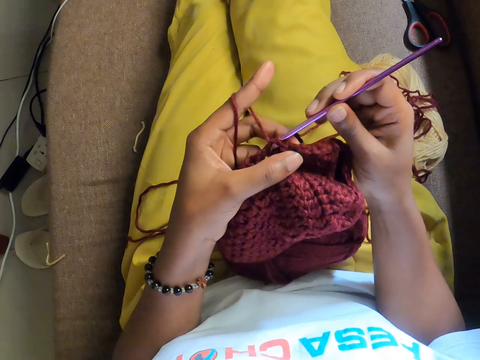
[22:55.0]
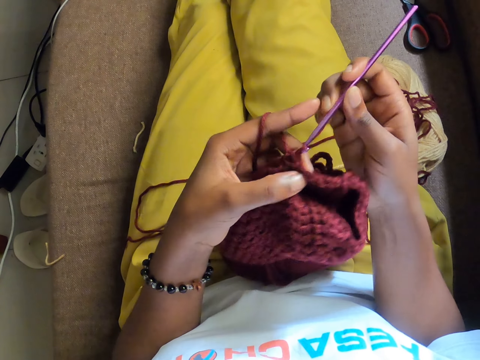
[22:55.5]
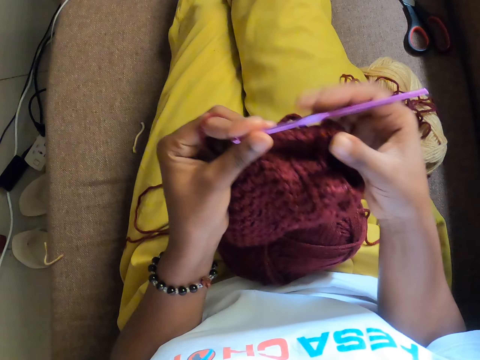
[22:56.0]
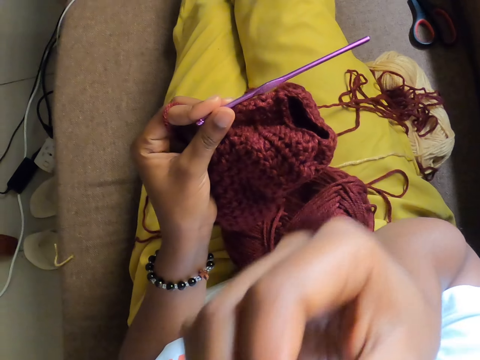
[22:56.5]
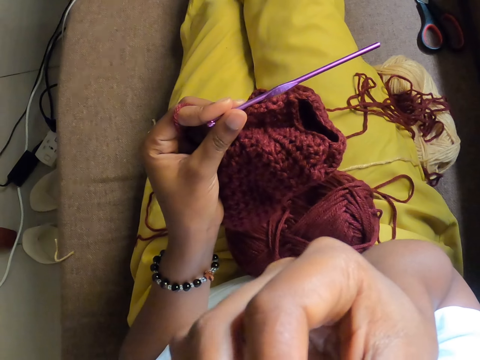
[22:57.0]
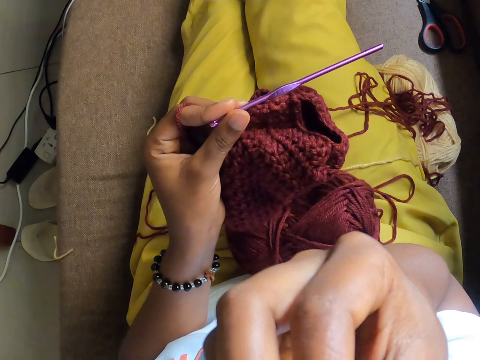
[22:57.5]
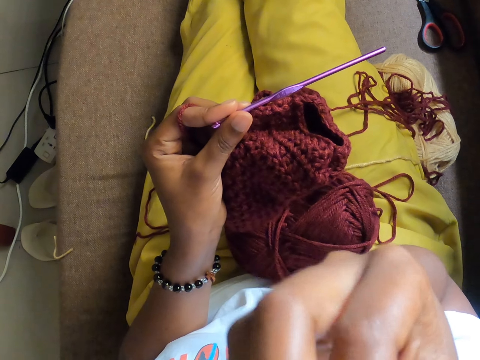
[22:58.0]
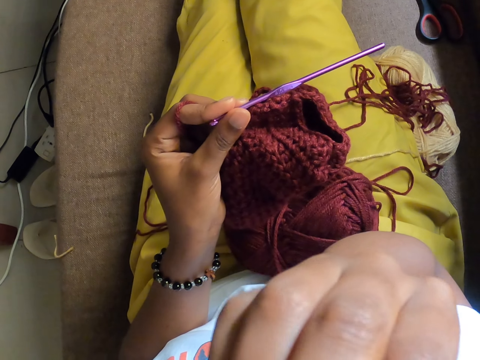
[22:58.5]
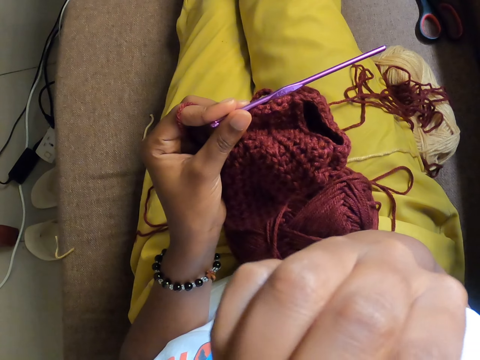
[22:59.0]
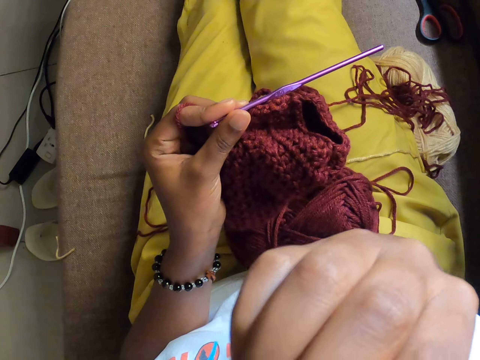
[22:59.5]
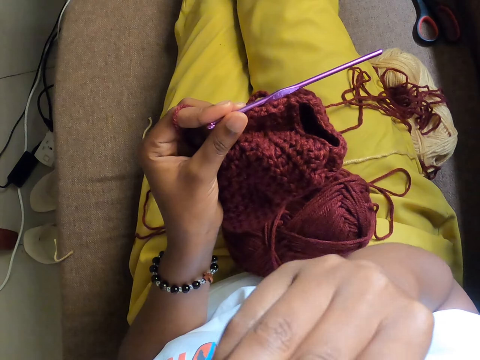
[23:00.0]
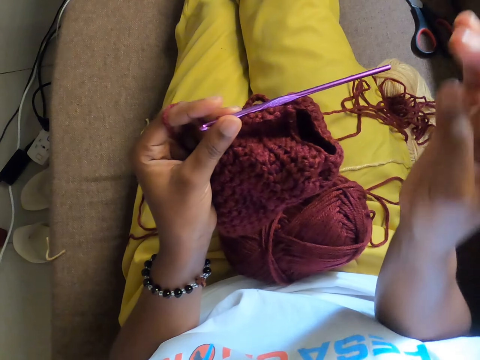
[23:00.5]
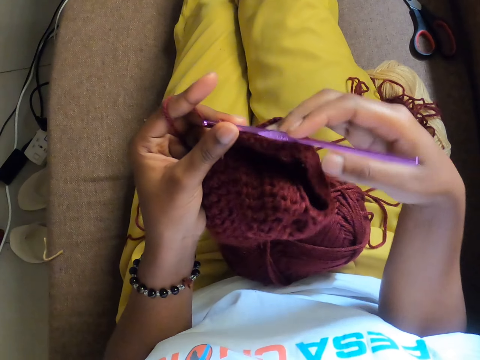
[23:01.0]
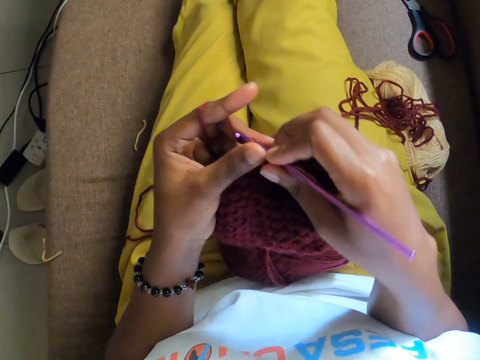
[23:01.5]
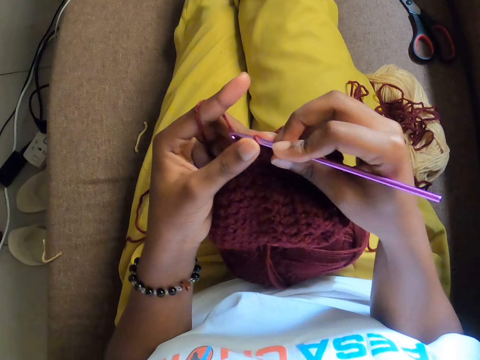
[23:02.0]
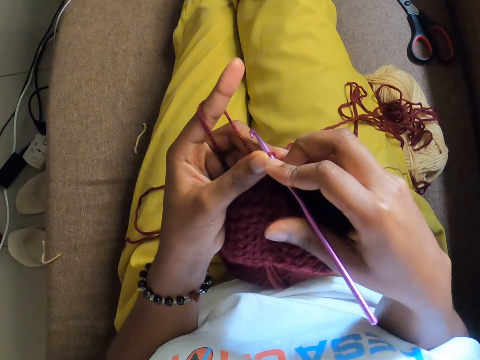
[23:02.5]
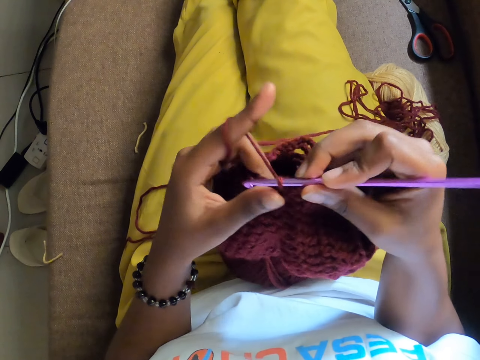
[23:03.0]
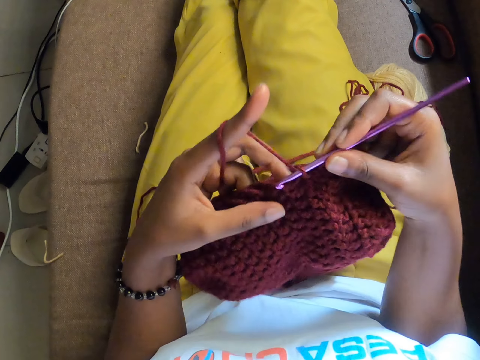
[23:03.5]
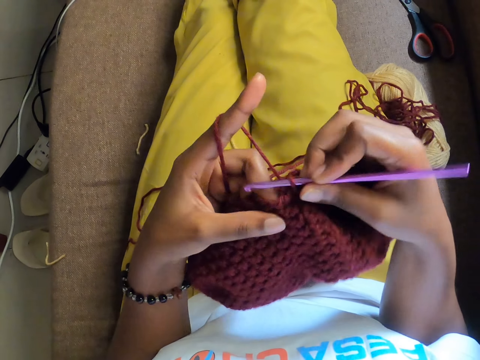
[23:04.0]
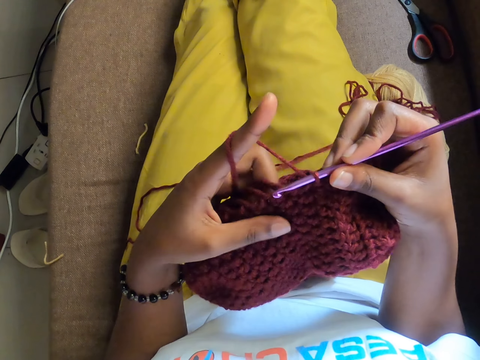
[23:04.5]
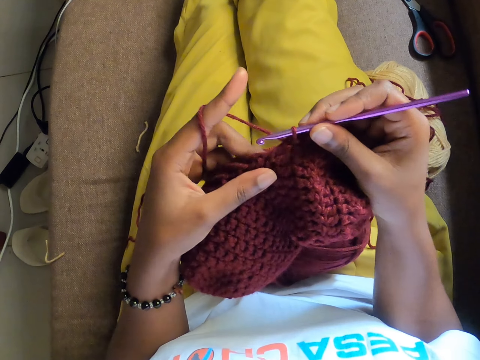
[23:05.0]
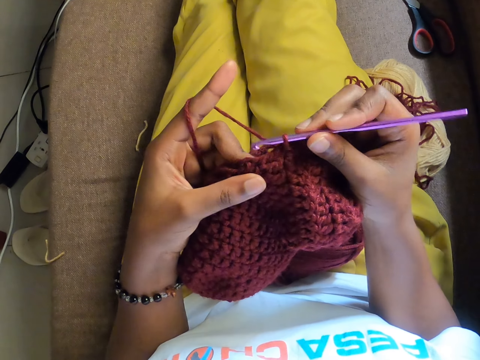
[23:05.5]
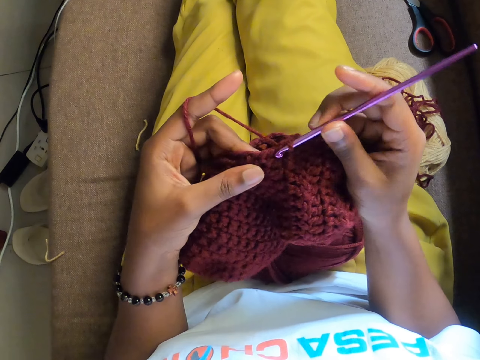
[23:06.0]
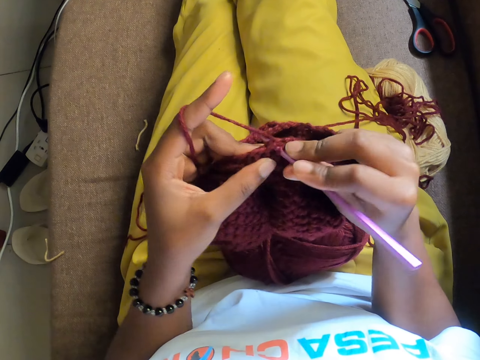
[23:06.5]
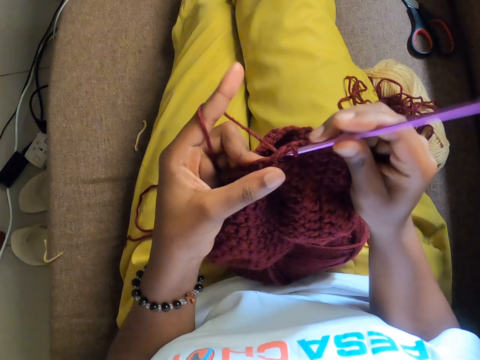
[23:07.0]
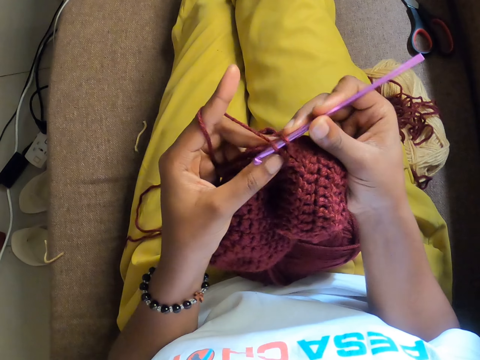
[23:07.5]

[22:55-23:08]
The camera wearer scratches their face with the right hand. They crochet the fabric.

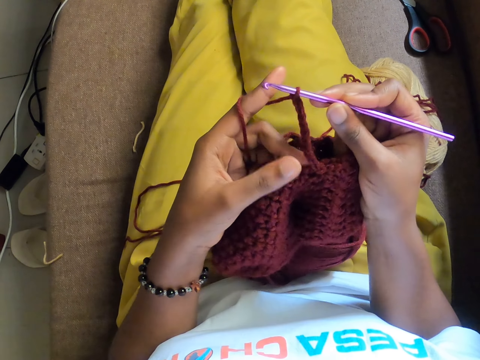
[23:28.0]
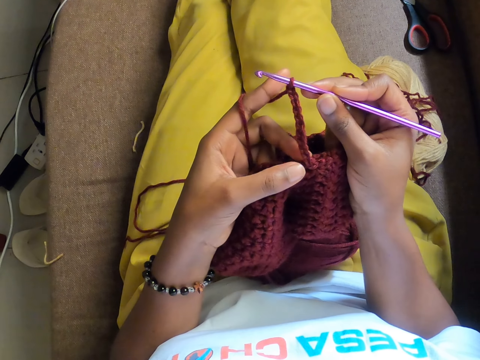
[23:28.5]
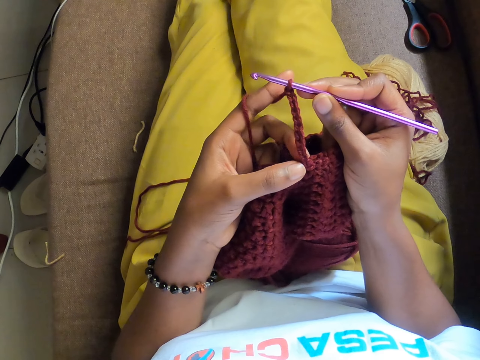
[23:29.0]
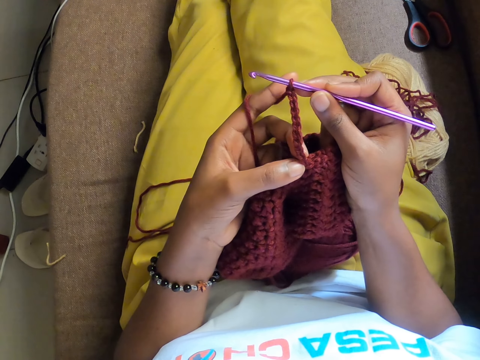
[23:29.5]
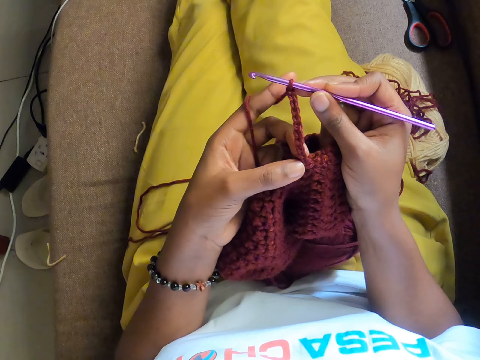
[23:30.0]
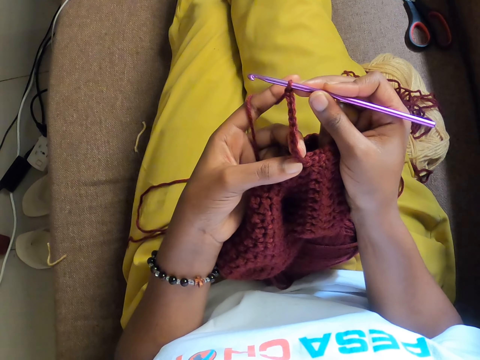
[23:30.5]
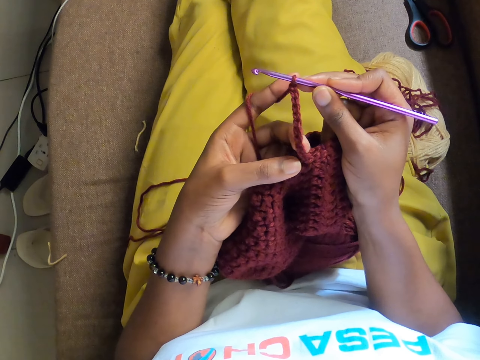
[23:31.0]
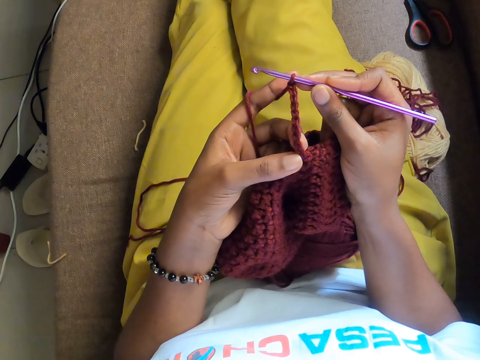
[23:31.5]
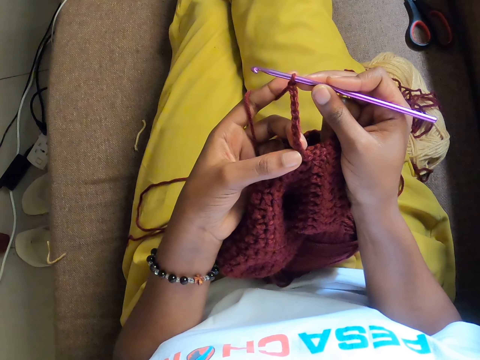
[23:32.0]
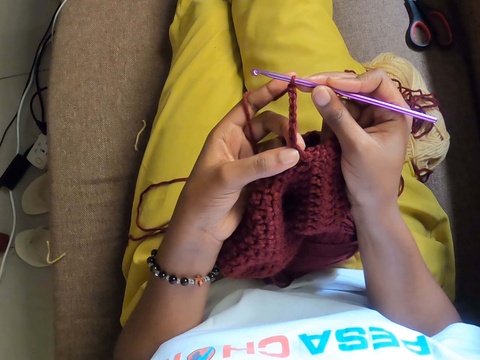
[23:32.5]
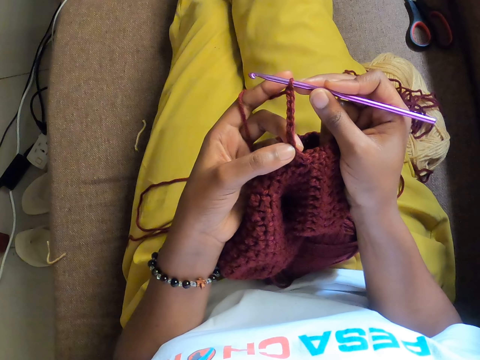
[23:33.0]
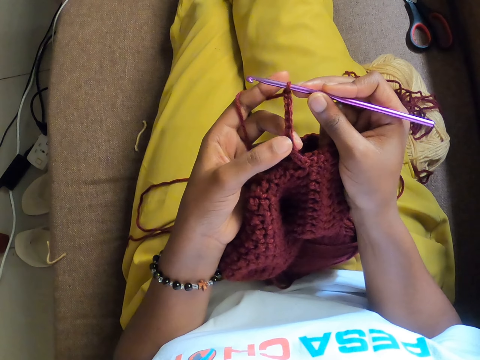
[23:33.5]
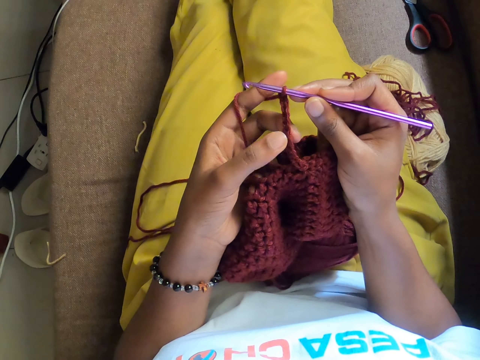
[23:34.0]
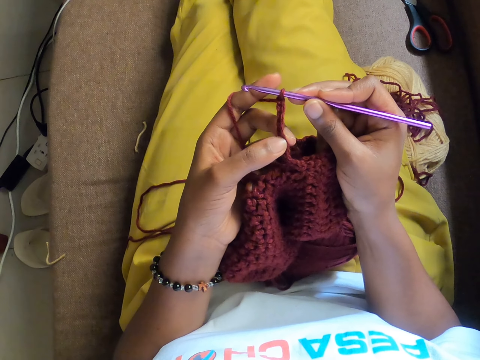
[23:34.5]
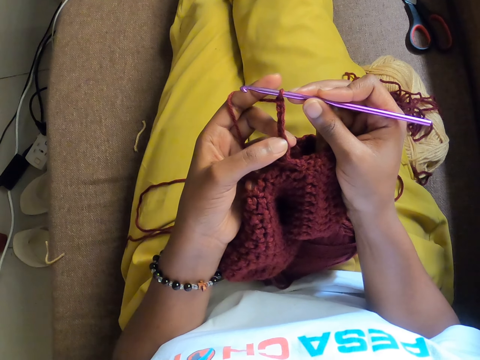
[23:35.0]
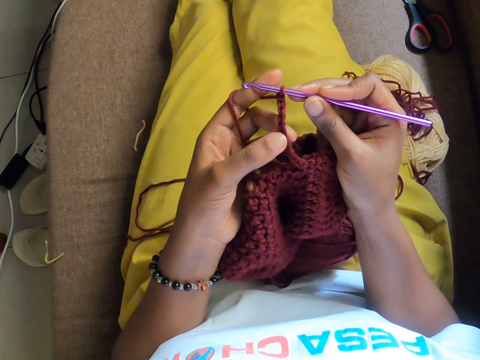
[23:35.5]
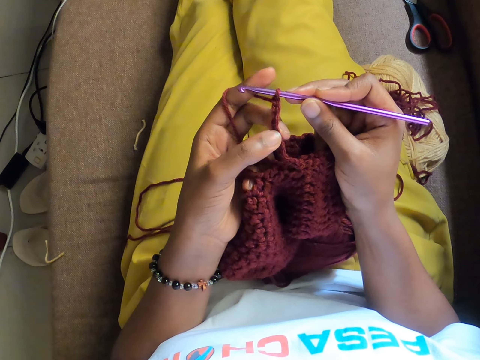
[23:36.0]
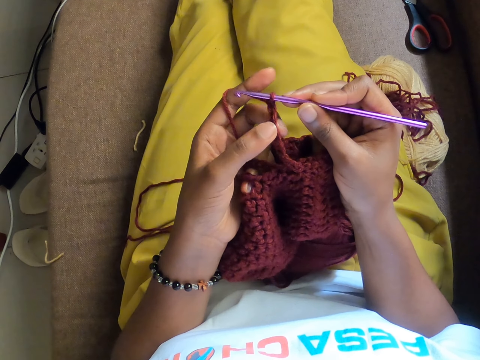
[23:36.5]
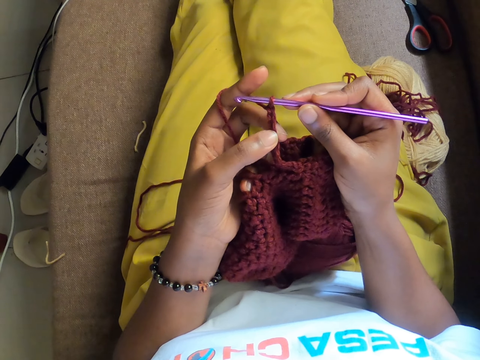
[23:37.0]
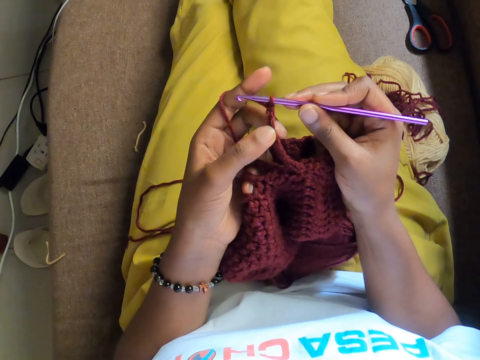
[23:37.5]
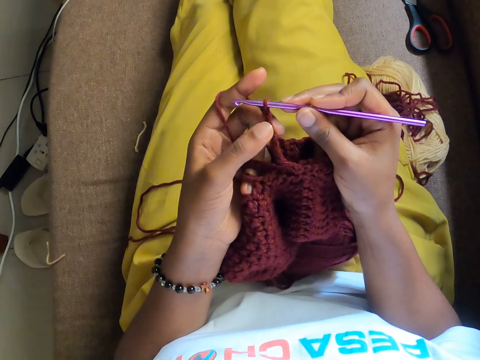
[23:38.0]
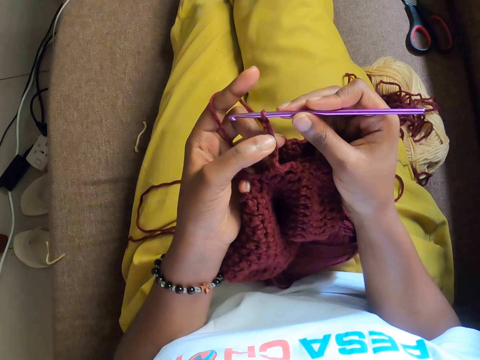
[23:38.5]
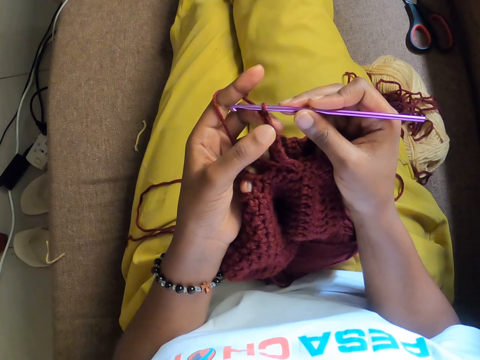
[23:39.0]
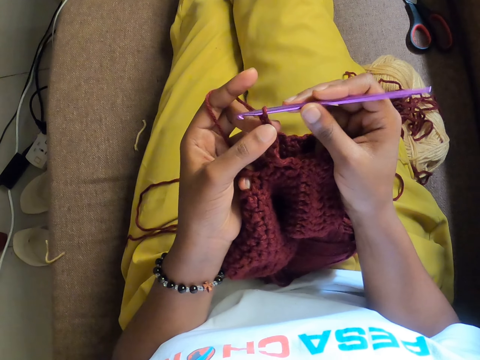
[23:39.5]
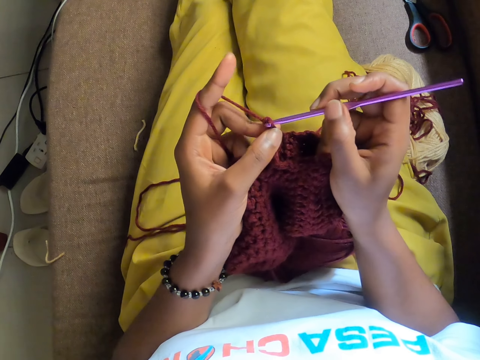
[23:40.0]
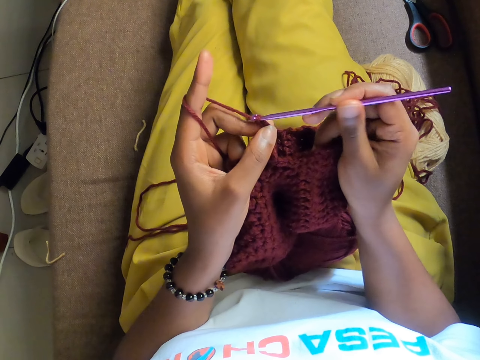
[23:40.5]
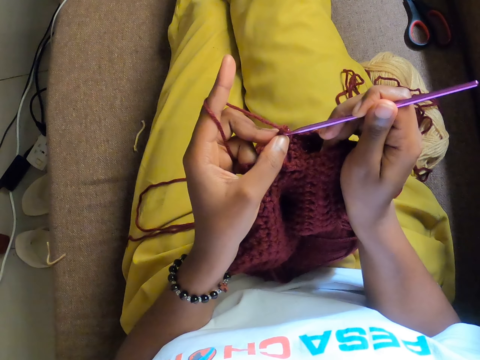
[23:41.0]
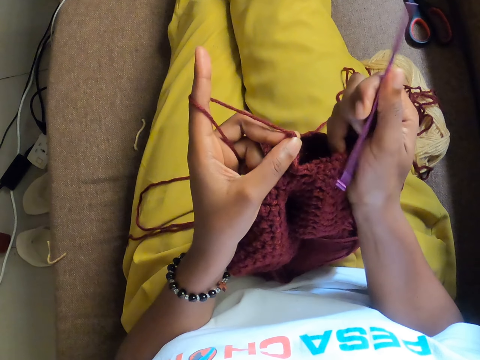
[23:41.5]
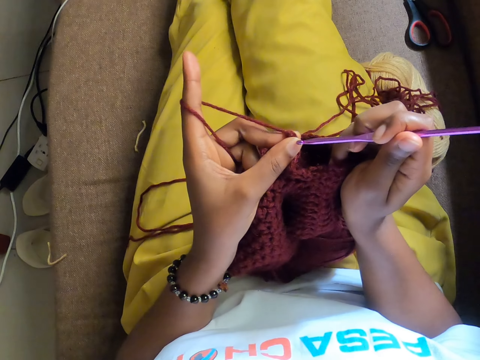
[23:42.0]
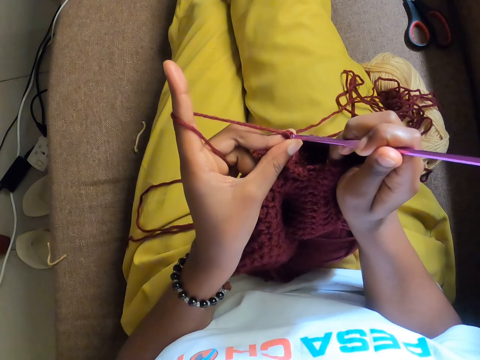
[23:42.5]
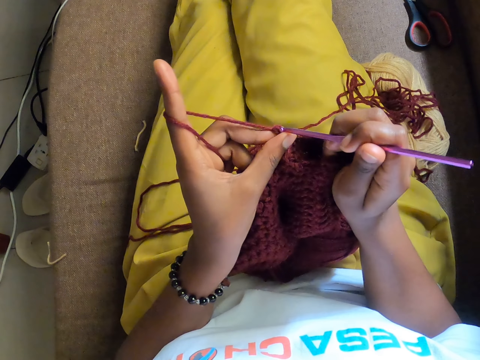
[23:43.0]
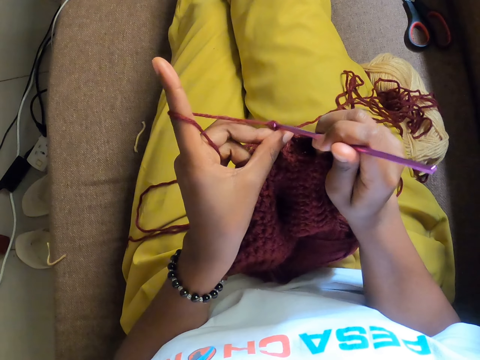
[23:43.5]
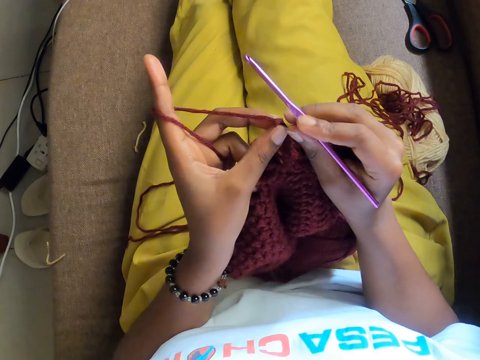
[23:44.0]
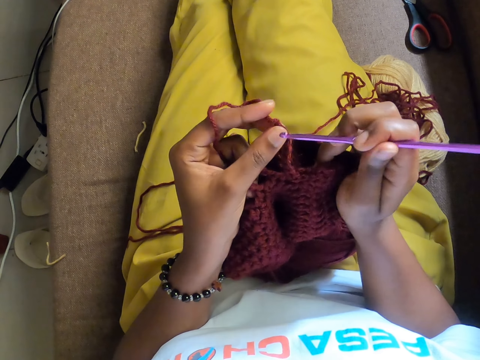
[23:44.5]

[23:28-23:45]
The camera wearer counts the crocheted knots with her left hand. She presses the fabric with her left hand. She crochets using the crochet hook and the wine wool with both hands. She pulls out the crochet.
